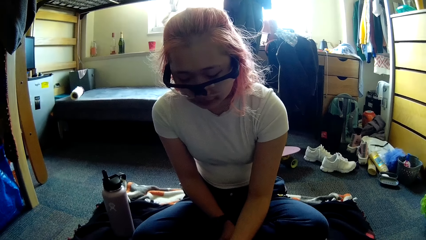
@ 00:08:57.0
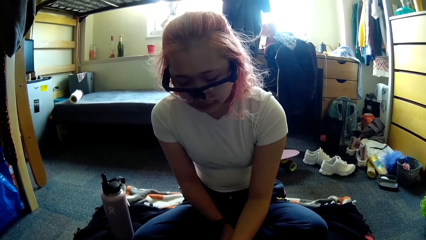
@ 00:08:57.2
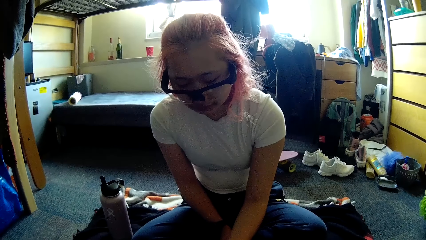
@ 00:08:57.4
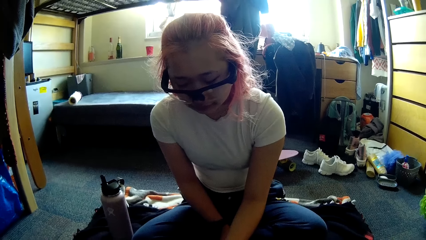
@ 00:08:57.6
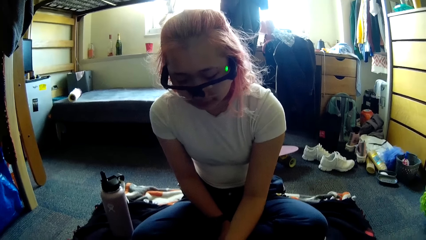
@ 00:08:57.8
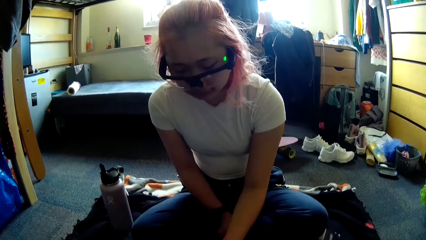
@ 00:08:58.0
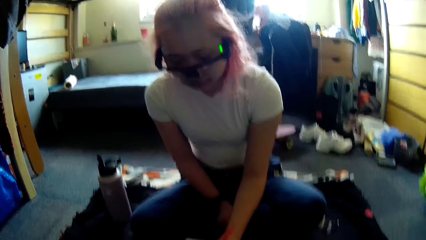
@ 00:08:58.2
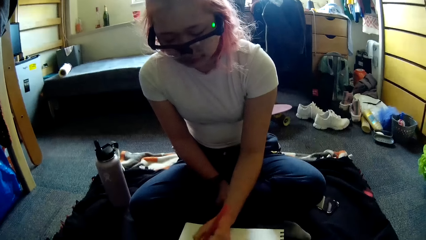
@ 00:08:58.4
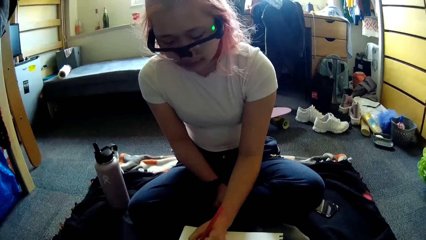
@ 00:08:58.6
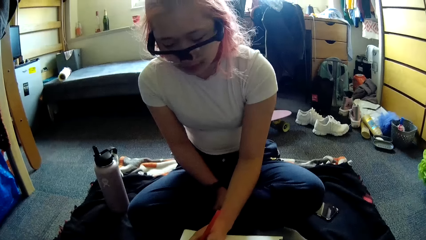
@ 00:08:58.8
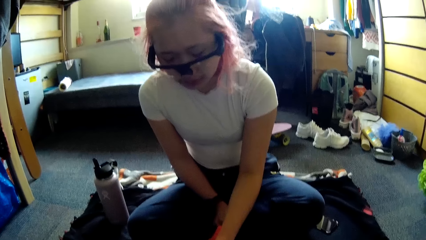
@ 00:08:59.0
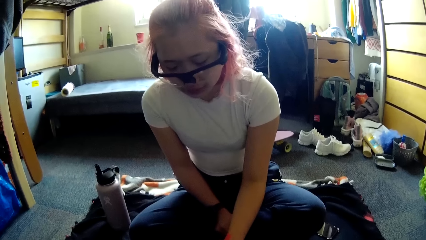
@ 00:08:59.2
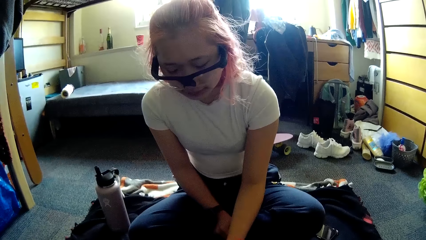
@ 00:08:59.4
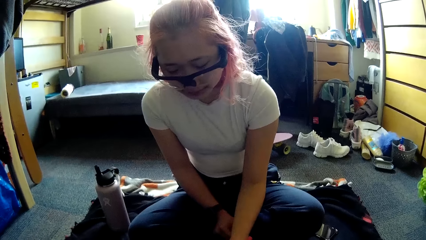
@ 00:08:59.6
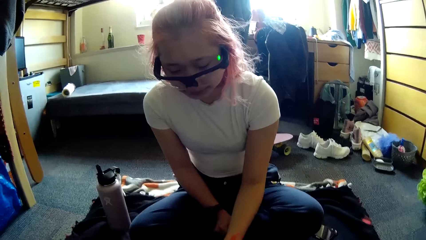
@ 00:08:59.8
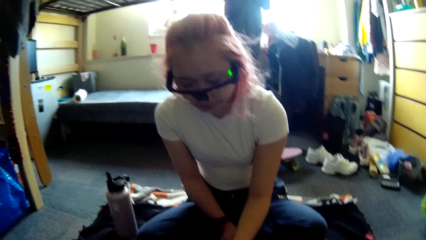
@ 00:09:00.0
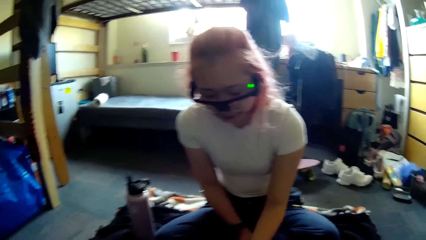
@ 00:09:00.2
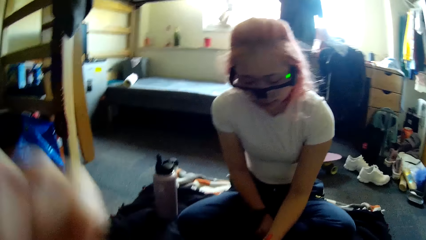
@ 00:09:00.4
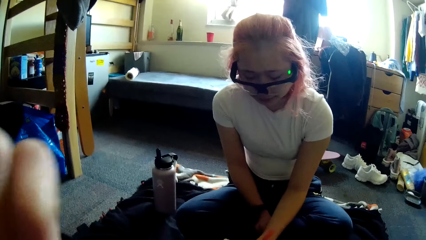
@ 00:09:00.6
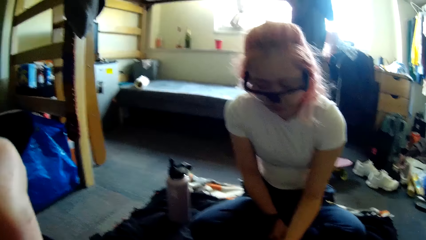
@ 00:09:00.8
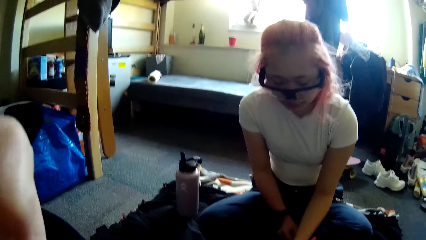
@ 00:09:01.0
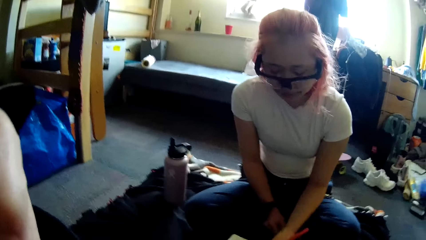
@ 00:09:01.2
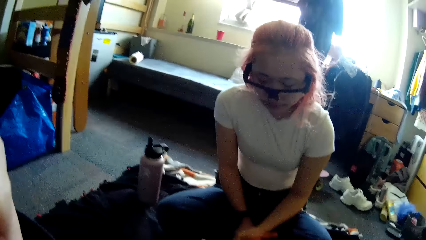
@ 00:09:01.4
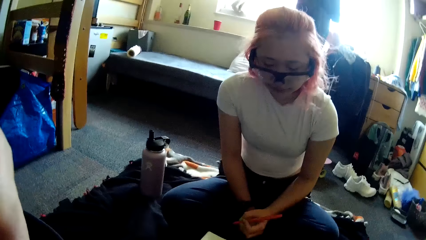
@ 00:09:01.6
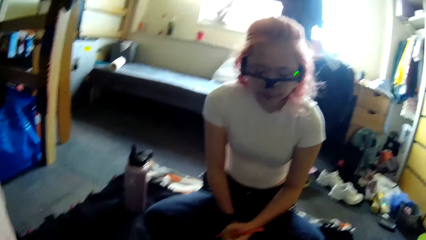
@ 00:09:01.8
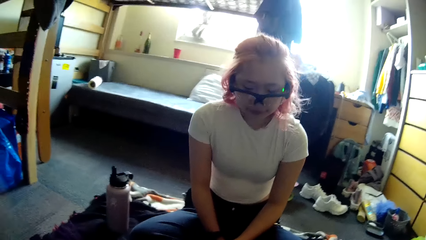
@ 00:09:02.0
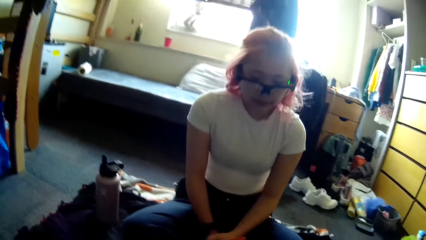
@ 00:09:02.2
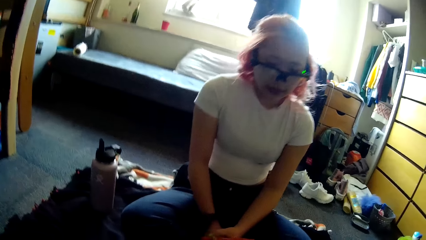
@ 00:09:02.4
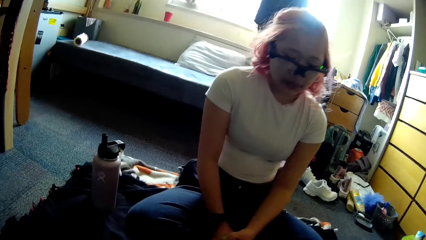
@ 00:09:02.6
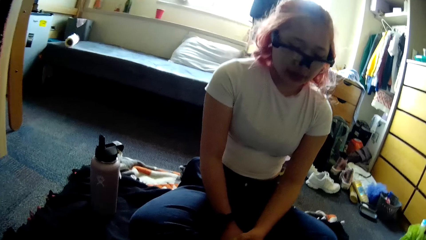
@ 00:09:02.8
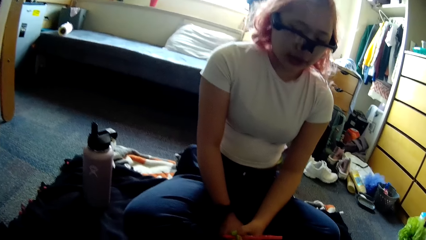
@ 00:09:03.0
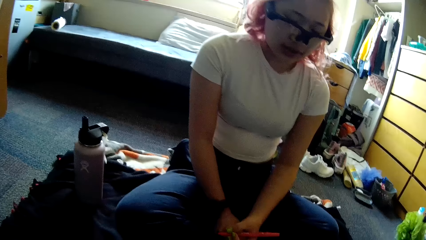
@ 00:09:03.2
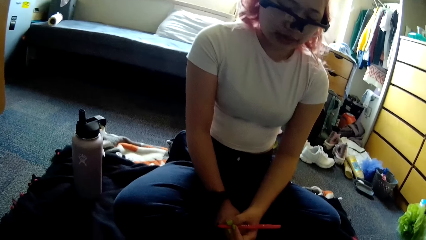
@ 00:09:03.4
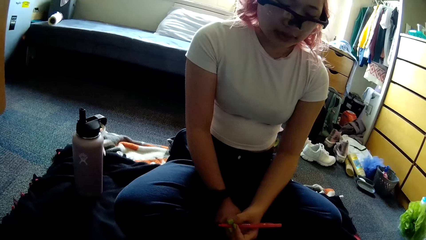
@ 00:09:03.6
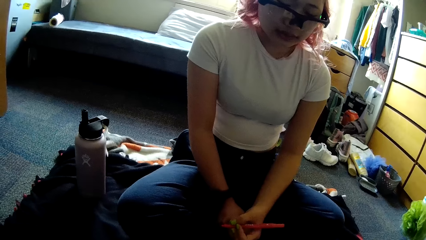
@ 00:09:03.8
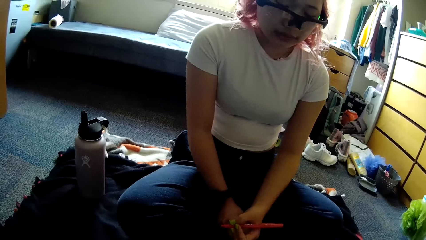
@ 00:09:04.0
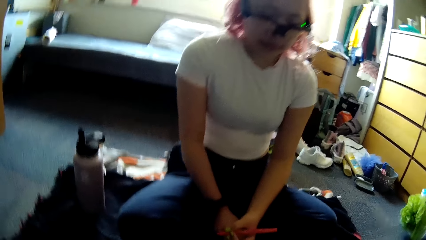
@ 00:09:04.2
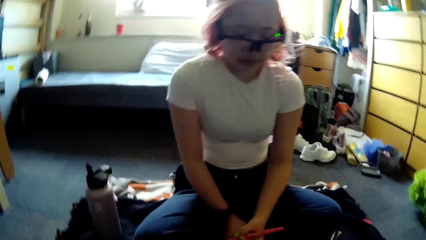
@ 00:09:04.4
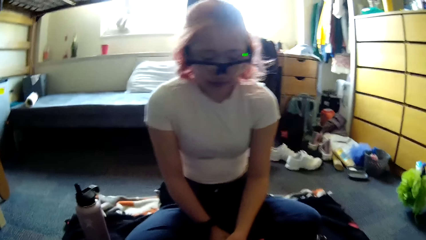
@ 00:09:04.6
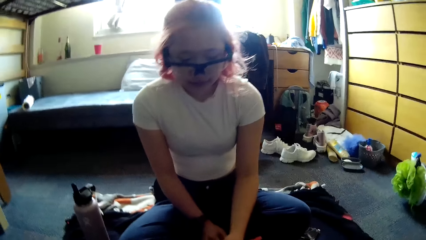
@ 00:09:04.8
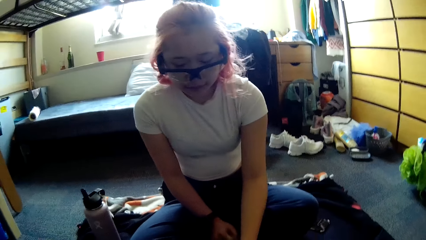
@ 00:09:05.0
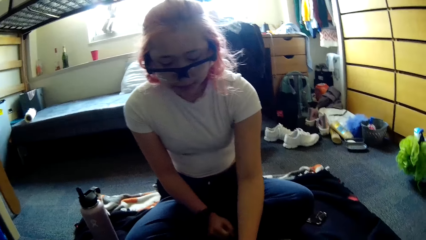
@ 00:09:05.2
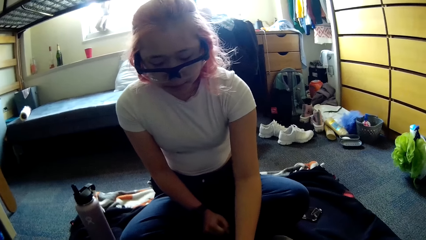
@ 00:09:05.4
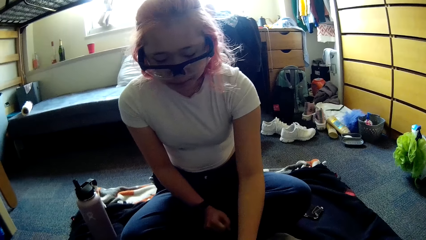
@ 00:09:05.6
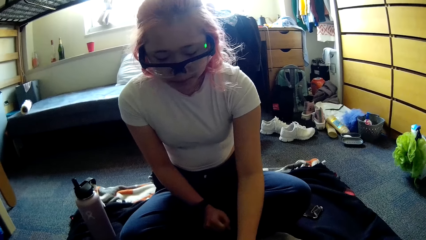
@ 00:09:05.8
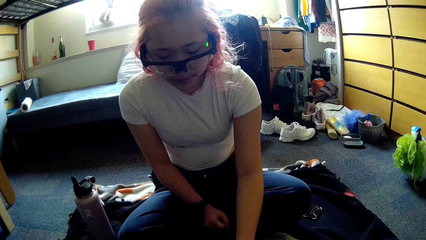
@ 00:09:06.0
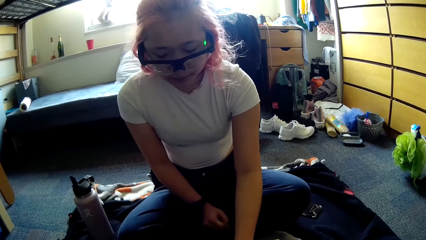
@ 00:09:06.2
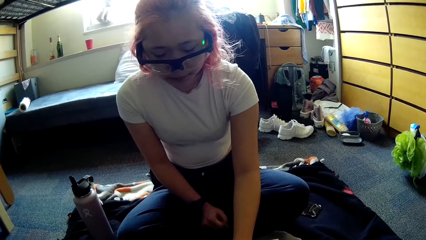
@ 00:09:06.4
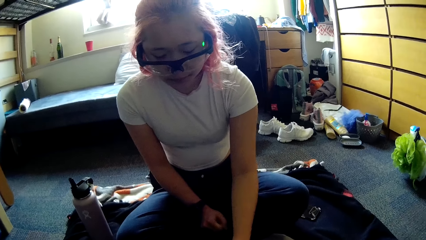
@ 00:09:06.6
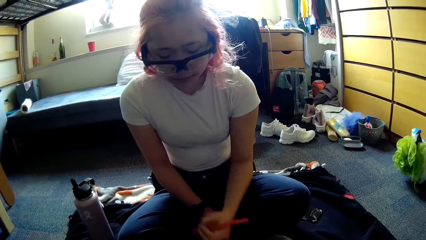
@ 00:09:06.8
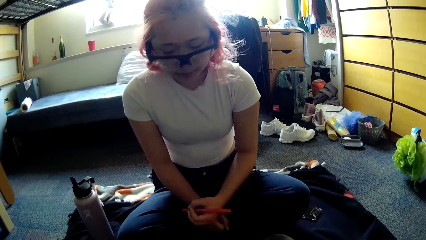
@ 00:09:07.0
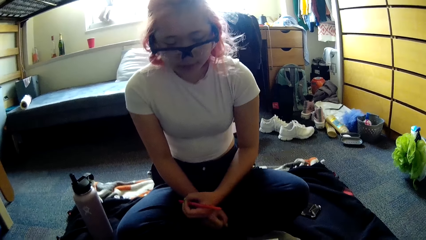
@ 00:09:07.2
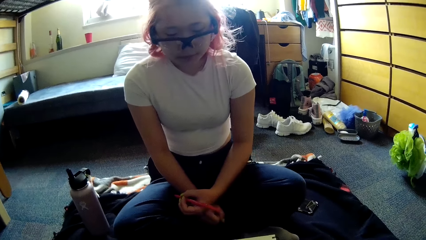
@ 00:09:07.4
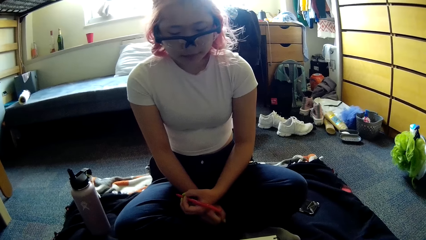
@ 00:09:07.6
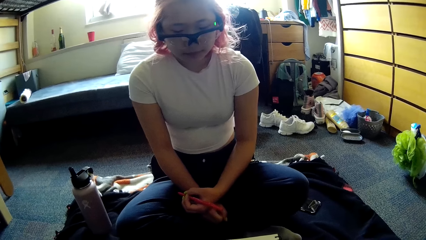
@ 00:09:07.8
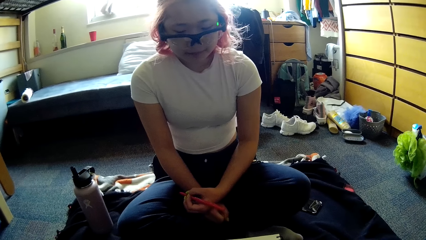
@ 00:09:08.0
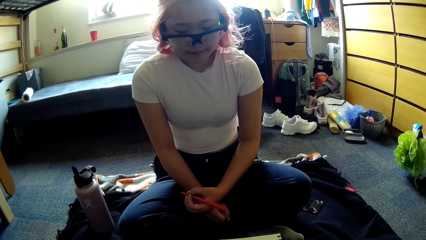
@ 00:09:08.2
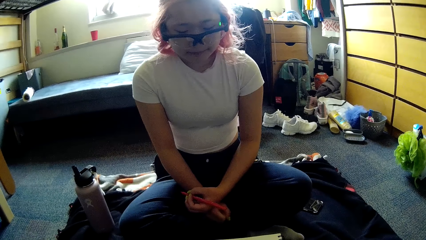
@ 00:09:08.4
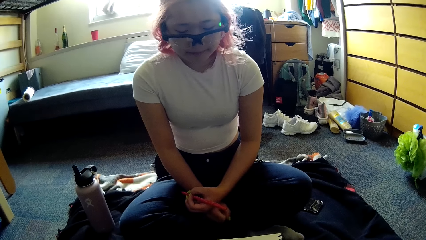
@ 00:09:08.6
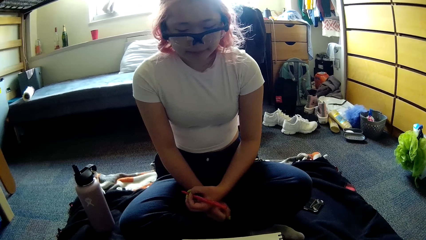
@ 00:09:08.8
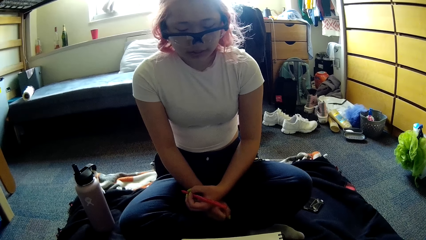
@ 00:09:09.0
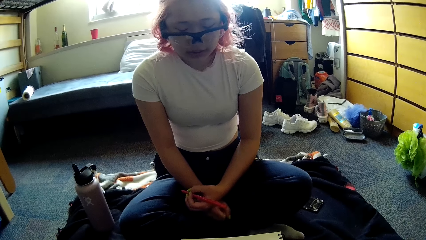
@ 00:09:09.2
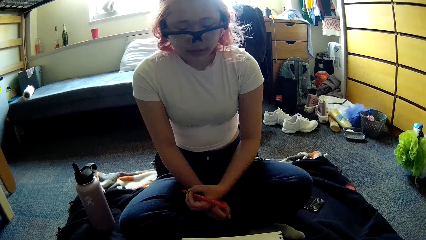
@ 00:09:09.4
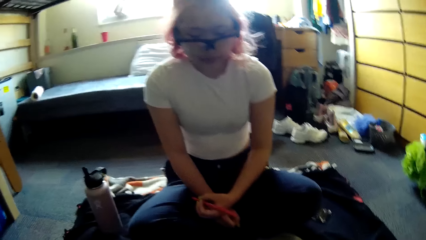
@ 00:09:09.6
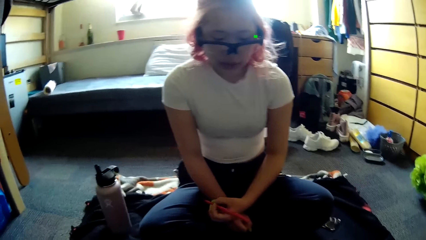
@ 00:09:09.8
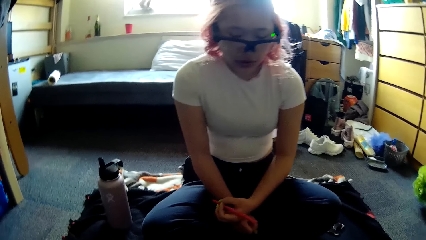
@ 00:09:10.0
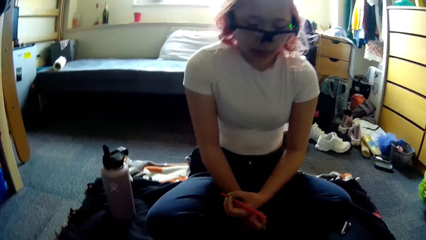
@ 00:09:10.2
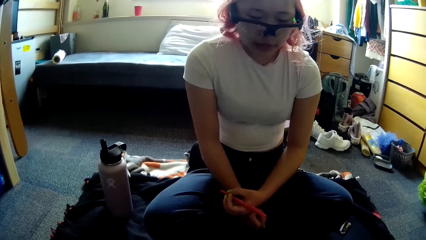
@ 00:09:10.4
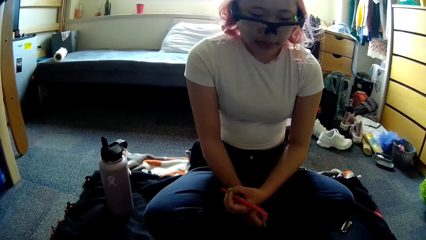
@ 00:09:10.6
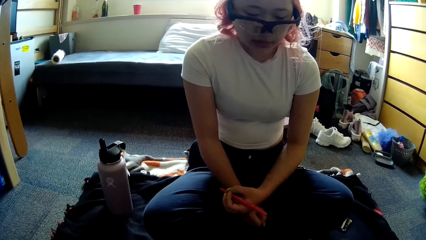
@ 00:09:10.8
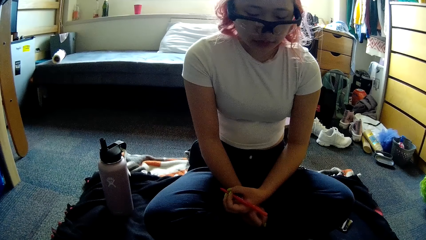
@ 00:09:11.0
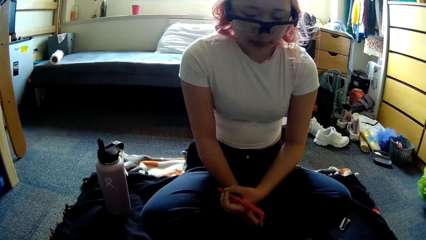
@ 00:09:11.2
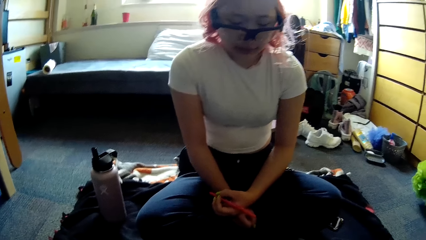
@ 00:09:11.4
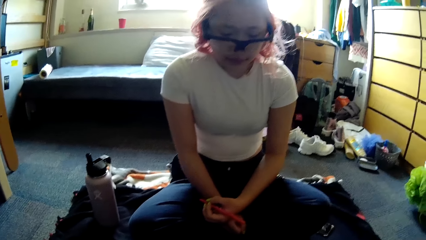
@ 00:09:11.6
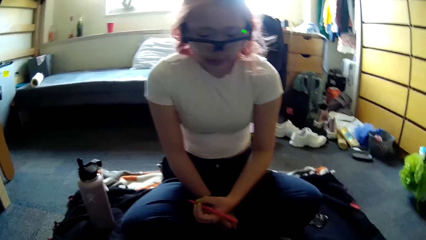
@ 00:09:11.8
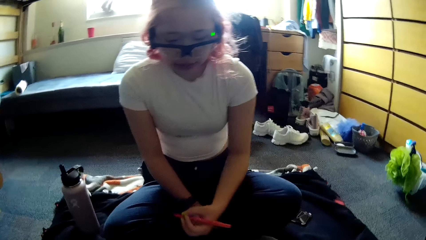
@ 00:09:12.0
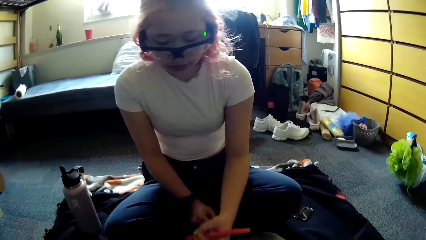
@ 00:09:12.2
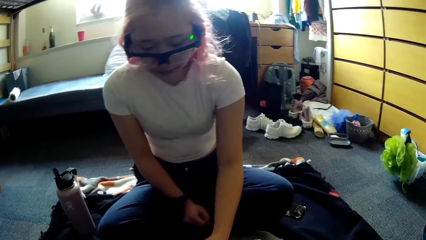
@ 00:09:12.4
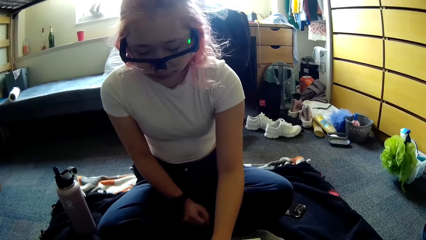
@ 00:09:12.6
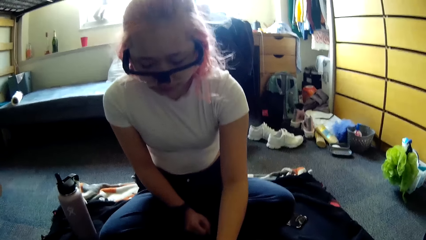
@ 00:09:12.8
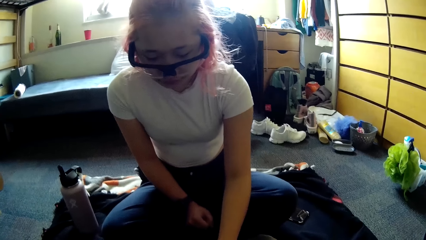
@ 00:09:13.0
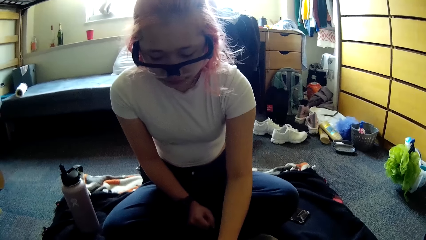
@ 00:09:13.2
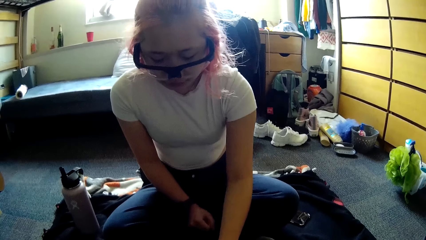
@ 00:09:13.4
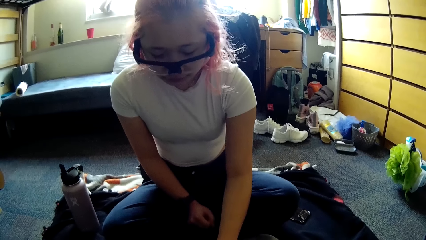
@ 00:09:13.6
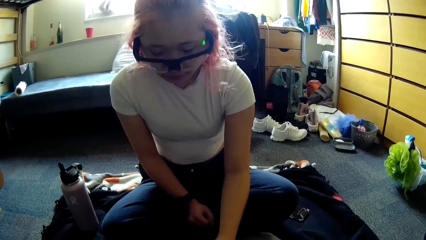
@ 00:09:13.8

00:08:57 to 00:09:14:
The woman writes in the book with the pen in her left hand and draws on the paper. The camera wearer writes on the paper. The woman writes on the paper. The camera wearer writes on the paper.
